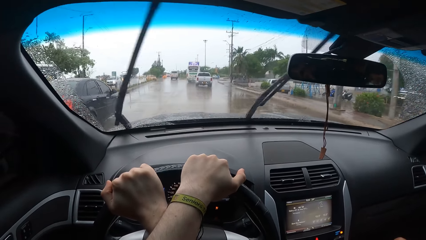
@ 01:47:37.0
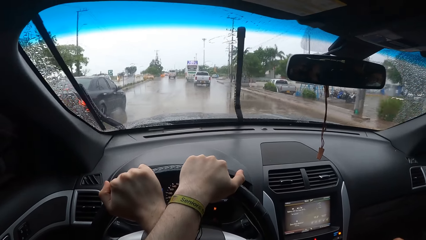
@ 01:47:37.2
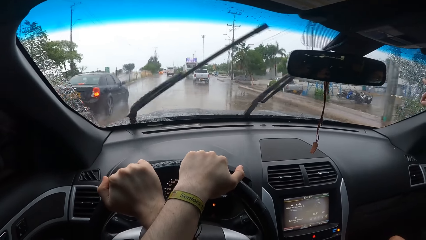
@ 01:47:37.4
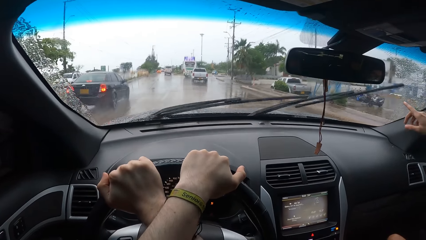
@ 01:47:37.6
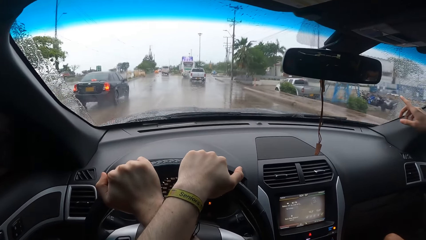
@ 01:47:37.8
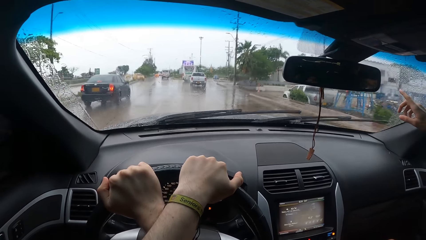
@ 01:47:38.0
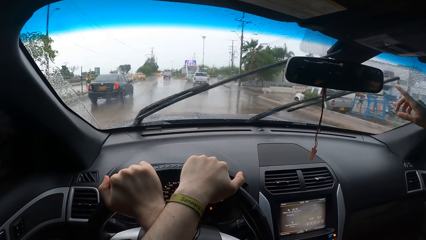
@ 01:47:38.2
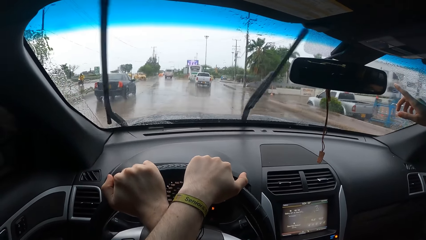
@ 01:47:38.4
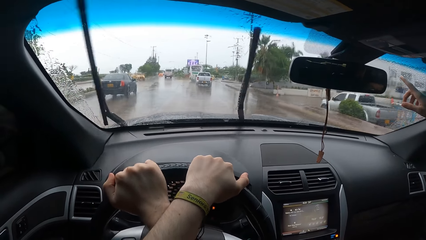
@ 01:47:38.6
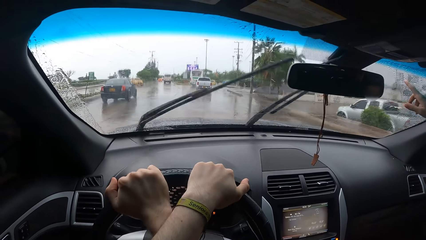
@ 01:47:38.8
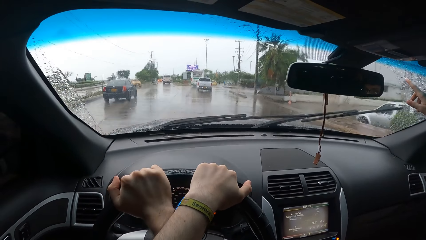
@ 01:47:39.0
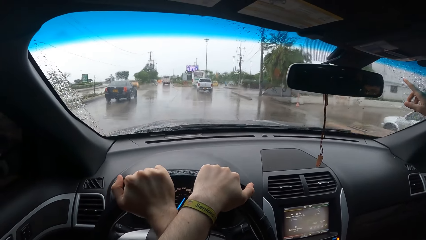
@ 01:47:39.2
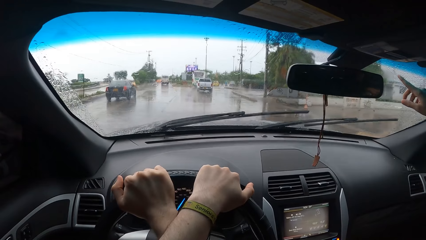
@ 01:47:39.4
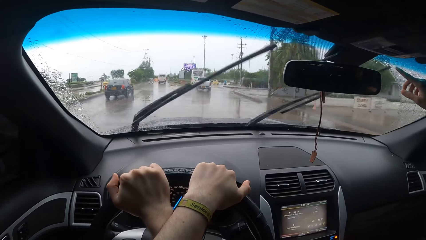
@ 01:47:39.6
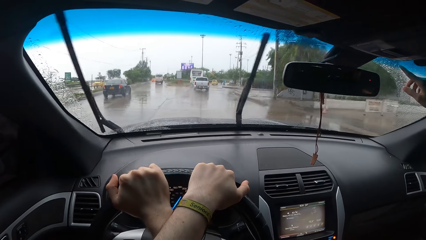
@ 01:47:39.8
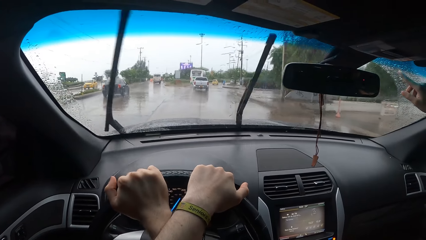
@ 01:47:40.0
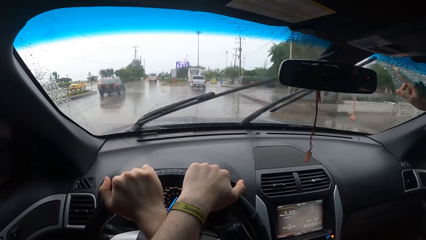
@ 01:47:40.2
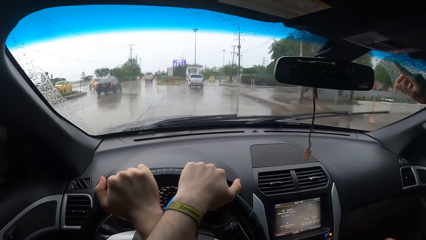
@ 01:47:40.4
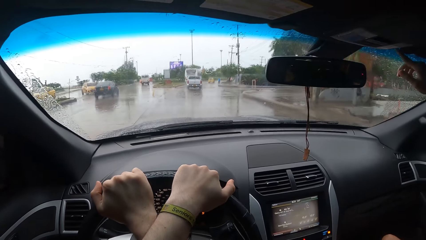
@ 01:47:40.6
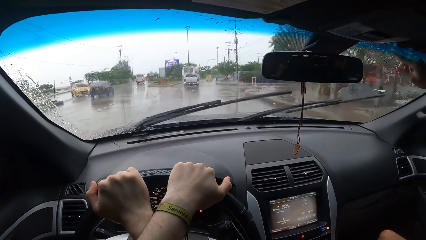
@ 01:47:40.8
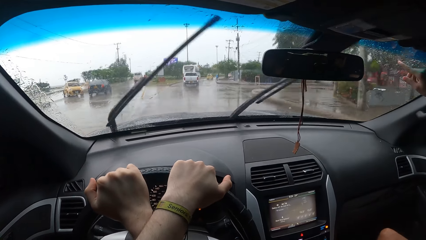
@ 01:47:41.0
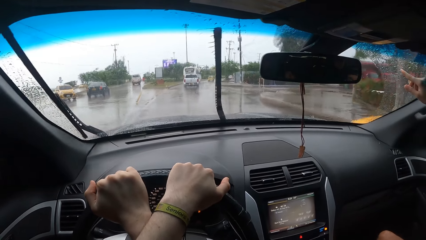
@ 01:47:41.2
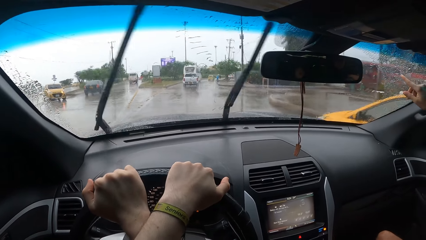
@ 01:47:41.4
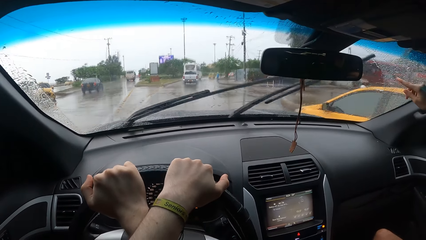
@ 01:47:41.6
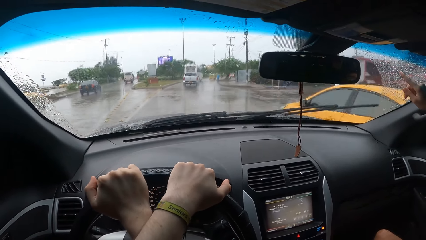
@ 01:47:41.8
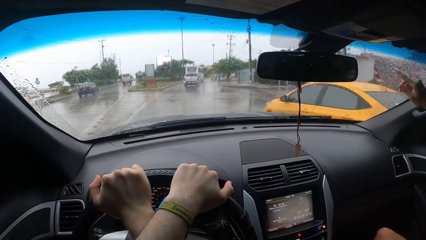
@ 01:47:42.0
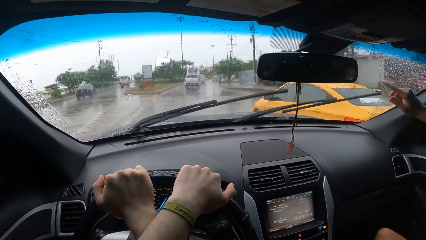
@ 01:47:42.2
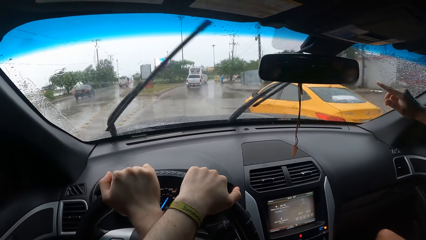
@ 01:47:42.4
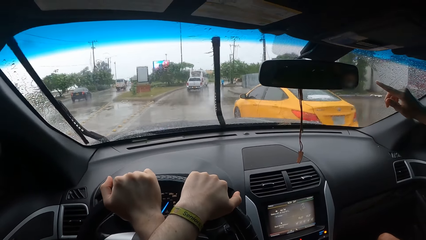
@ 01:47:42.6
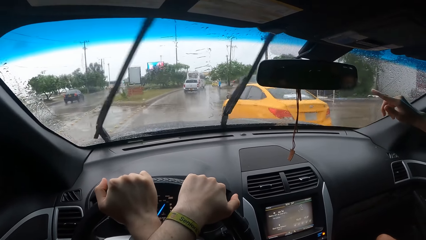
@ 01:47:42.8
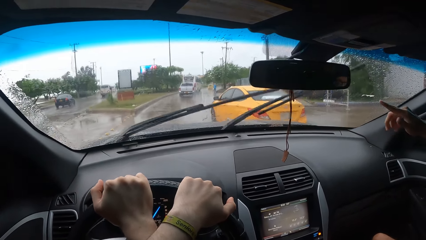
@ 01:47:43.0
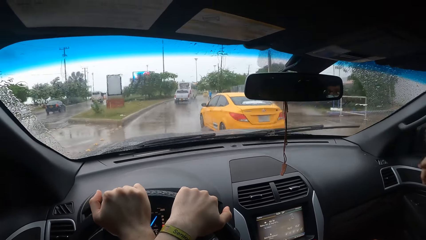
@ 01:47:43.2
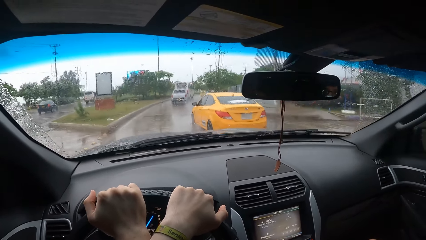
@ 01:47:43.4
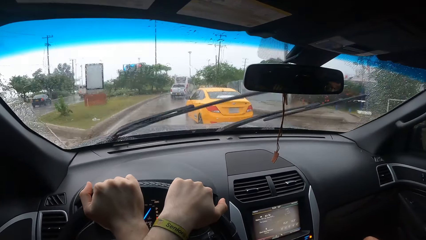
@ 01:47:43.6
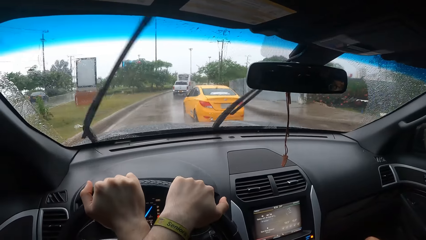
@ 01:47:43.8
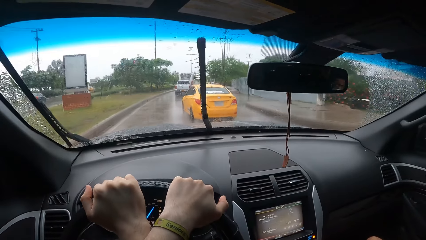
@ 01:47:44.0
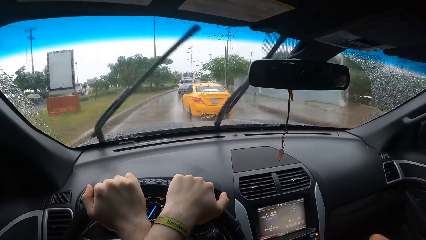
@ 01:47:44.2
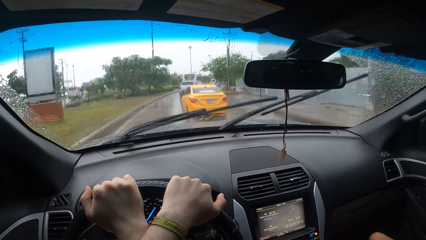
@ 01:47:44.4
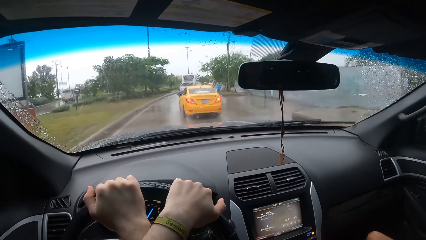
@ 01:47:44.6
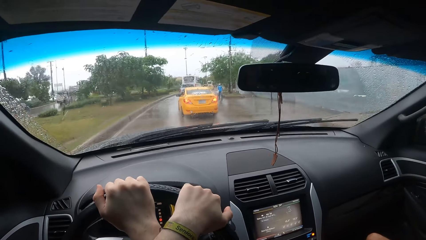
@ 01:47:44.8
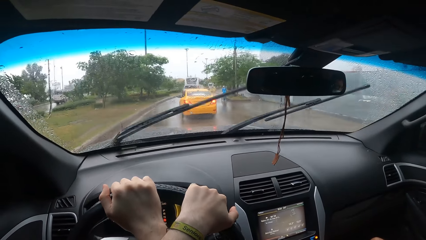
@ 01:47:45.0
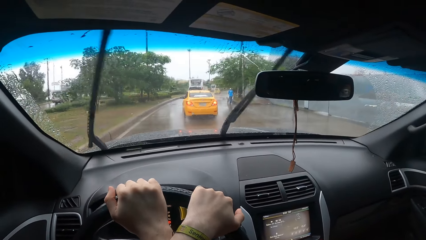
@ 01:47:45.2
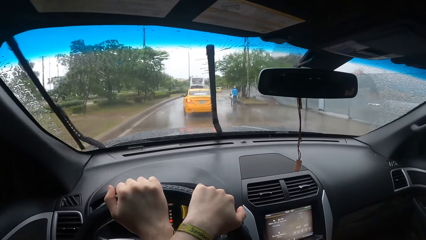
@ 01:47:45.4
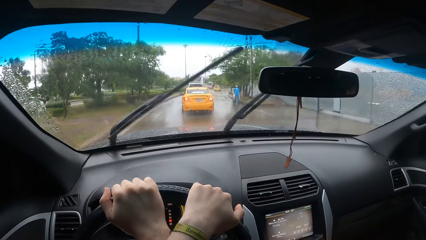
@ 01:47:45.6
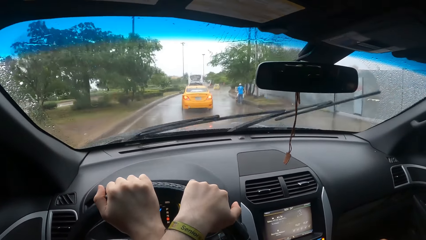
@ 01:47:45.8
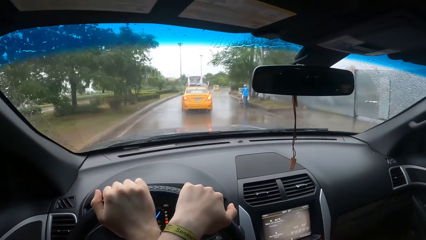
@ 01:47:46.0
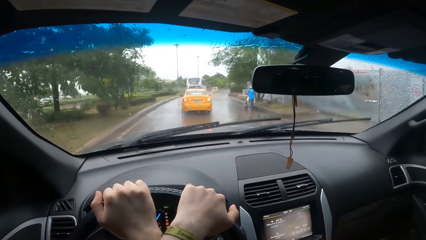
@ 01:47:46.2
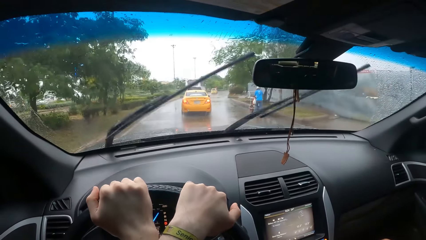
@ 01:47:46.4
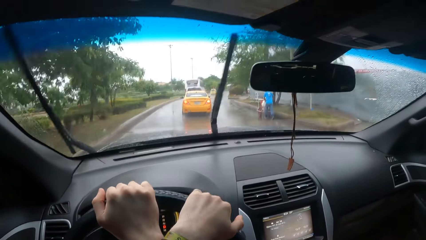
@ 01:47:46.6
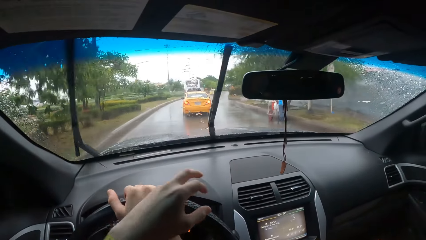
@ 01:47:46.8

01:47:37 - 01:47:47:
A person raises the hand. The camera wearer drives the car on the road.

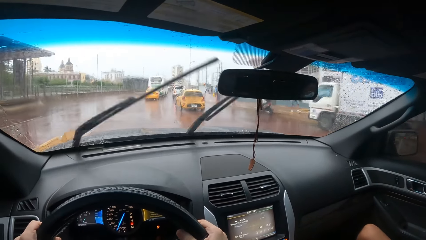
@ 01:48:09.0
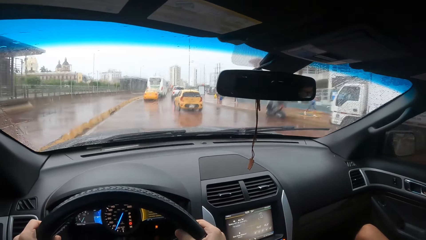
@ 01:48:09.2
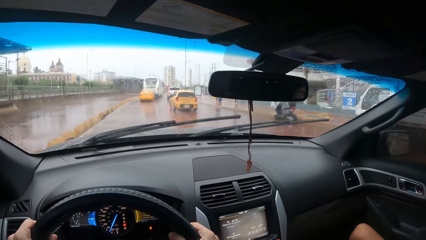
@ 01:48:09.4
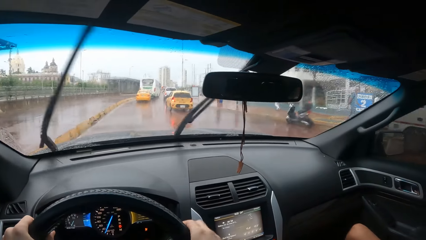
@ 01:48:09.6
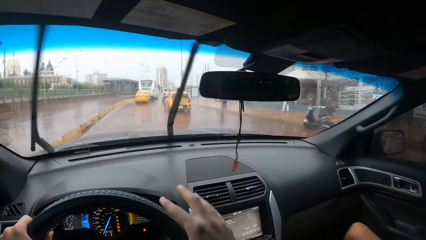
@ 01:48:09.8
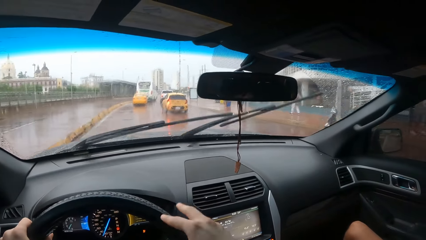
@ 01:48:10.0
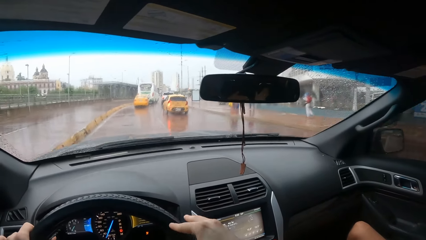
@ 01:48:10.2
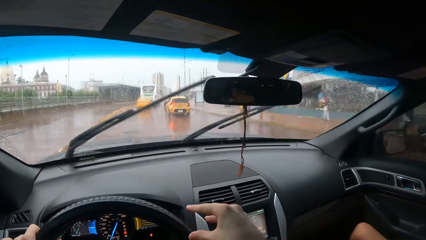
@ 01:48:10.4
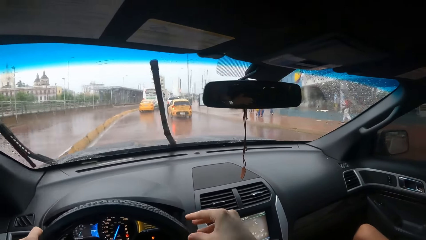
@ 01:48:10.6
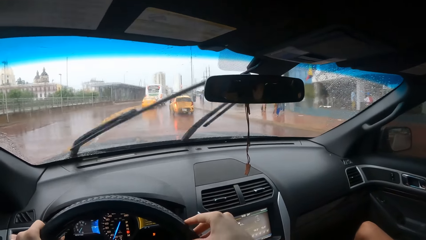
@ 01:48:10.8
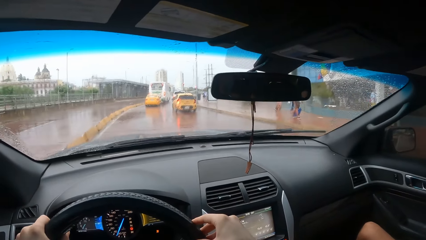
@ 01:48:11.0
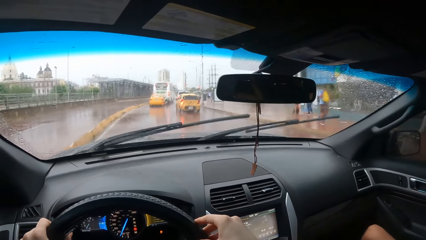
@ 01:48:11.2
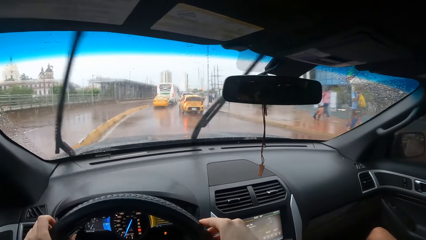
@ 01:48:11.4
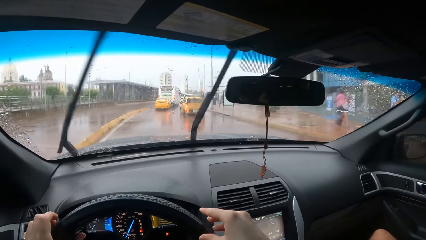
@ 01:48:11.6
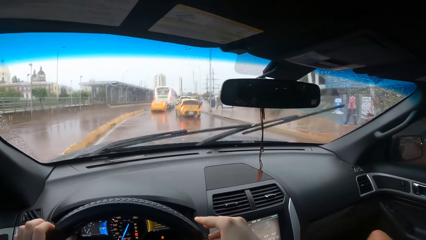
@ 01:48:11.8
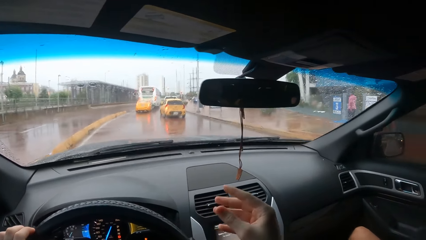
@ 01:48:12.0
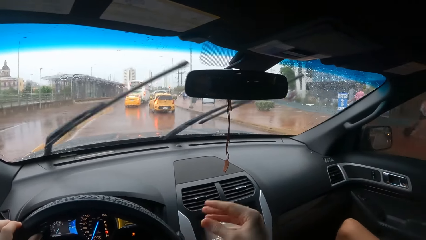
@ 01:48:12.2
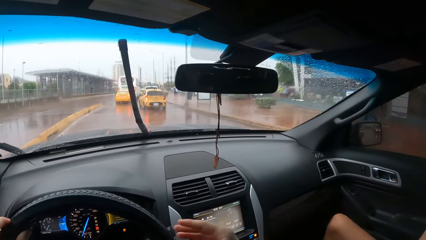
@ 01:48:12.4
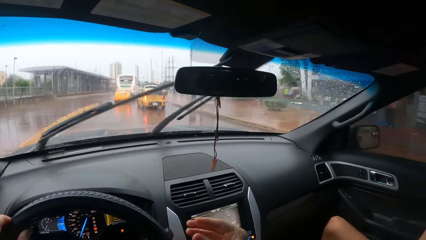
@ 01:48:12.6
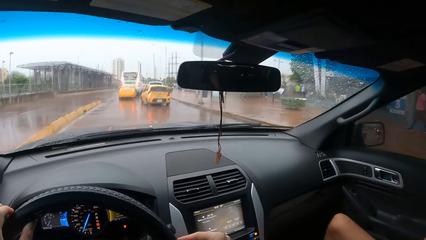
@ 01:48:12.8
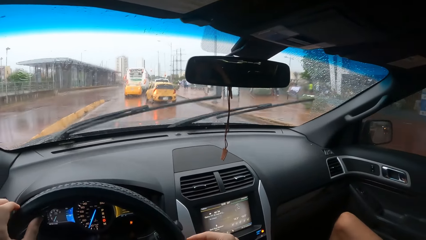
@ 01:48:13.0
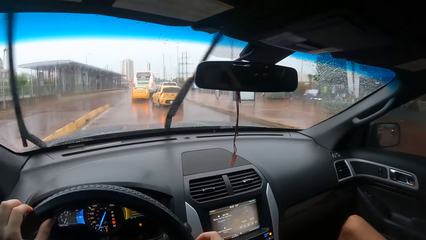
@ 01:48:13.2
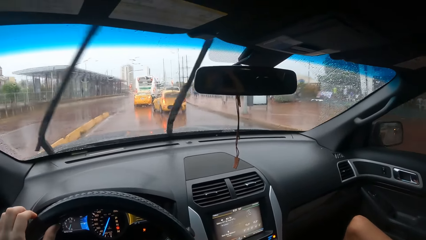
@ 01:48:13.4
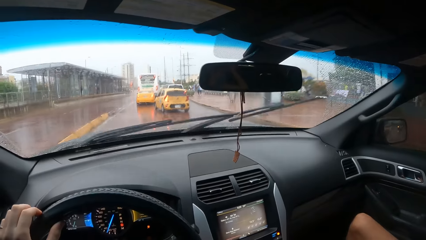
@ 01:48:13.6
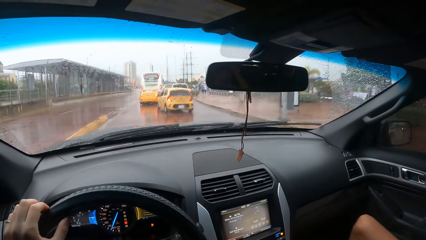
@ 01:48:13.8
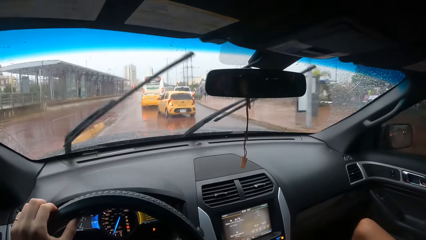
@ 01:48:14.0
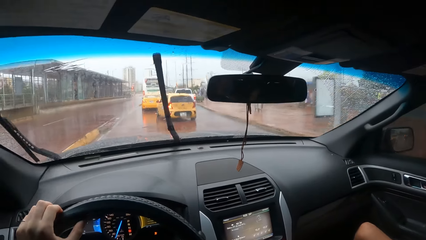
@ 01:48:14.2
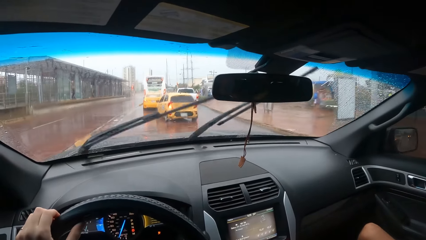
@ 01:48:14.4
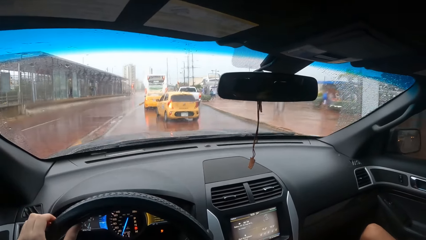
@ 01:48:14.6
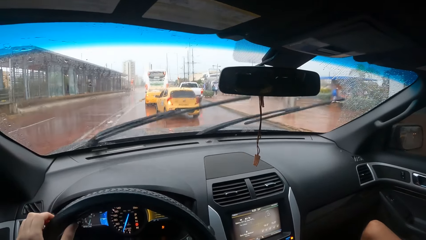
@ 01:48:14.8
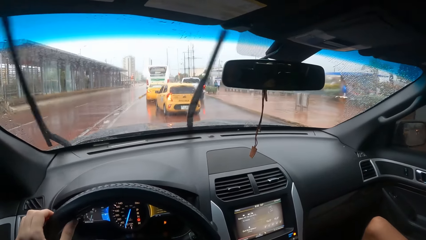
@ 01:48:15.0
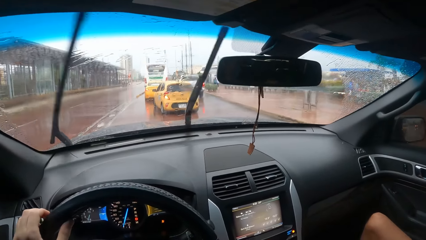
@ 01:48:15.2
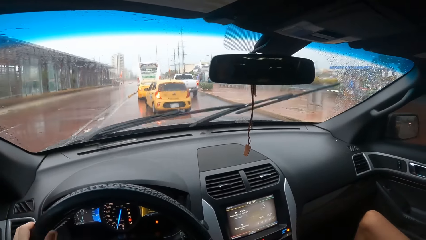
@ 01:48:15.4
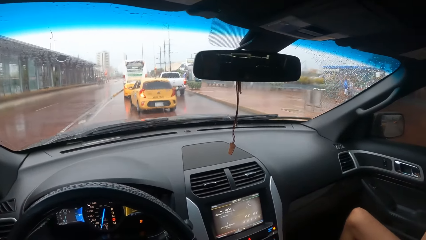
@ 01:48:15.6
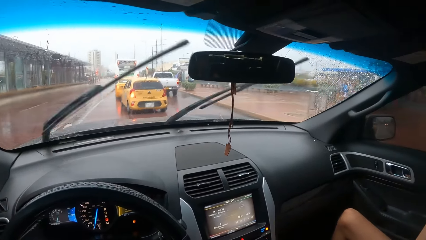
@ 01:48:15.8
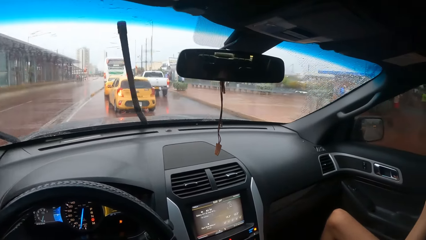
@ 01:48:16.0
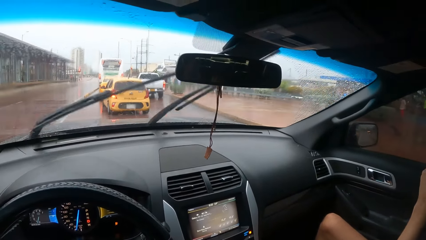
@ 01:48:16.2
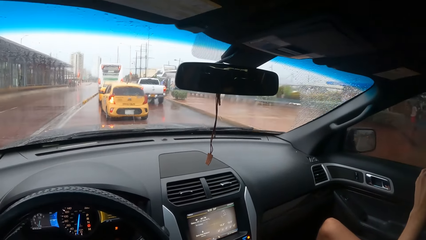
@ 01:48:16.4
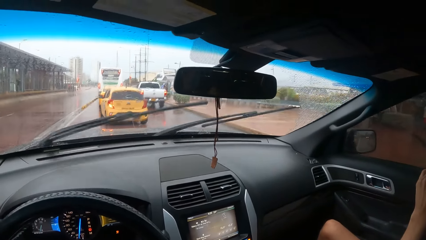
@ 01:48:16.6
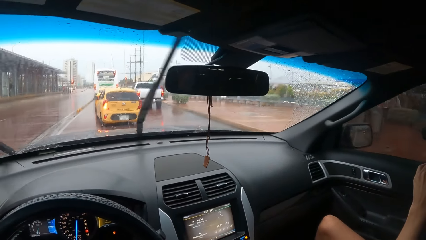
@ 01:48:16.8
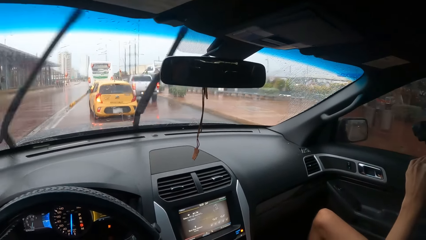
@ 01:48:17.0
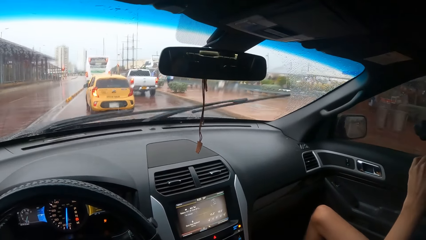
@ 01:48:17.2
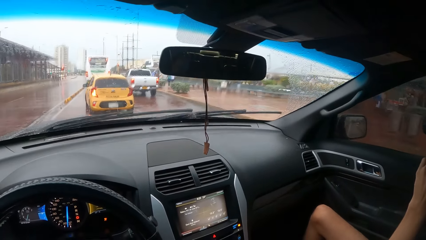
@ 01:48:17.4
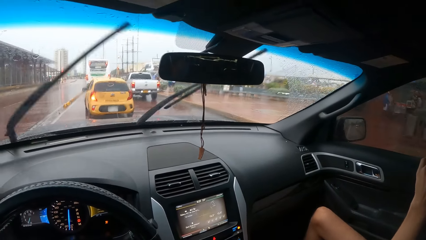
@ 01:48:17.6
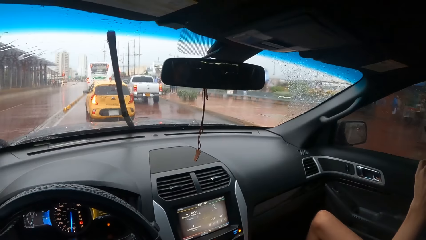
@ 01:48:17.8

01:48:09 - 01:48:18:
The camera wearer taps the steering wheel and drives the car on the road.
